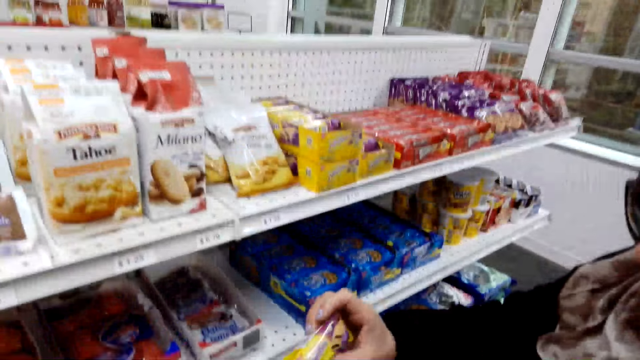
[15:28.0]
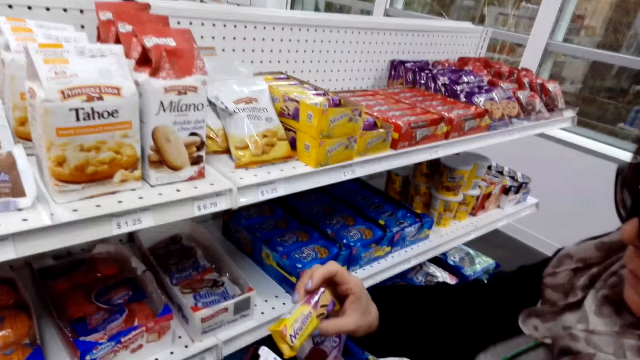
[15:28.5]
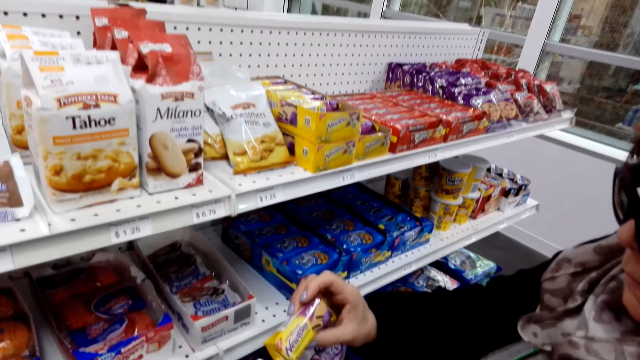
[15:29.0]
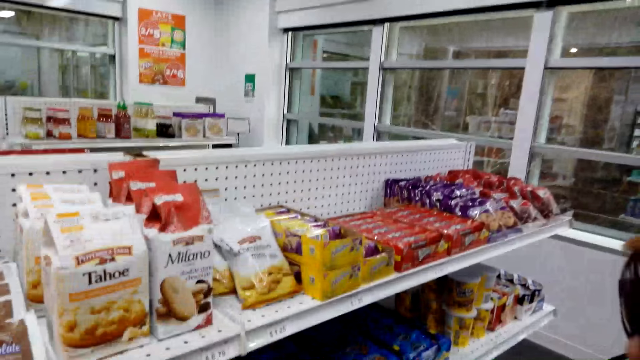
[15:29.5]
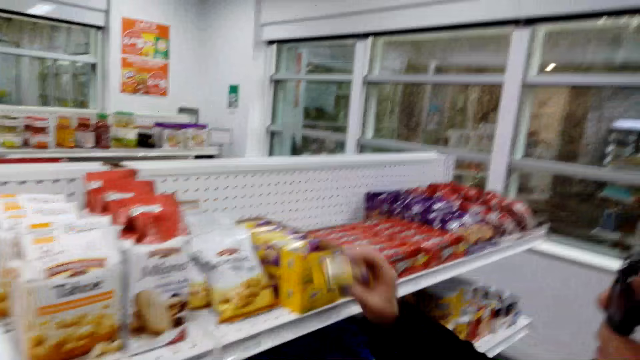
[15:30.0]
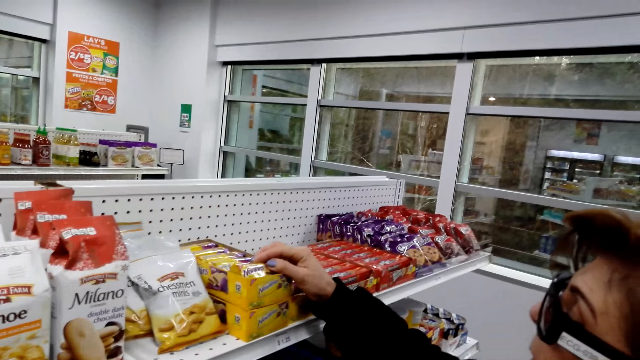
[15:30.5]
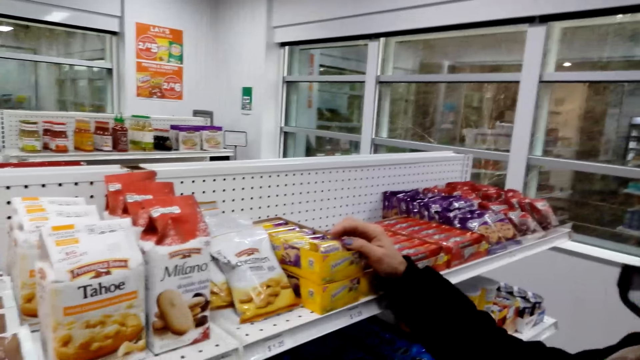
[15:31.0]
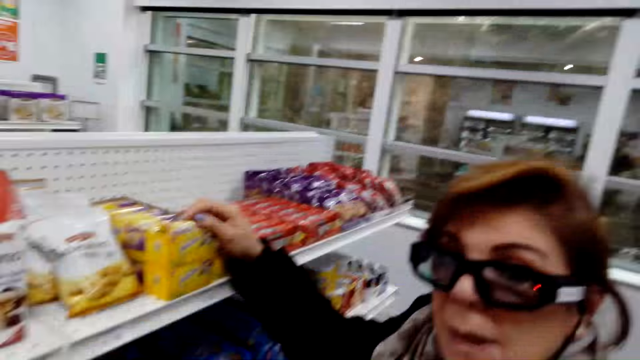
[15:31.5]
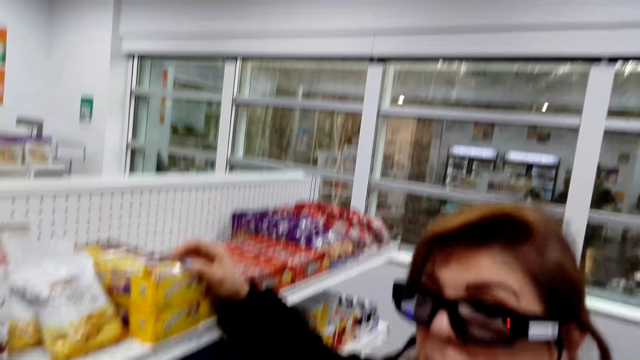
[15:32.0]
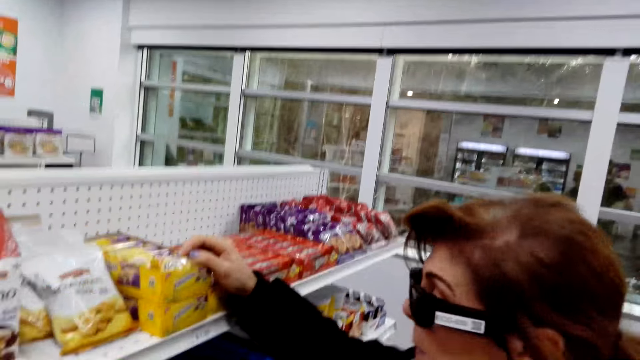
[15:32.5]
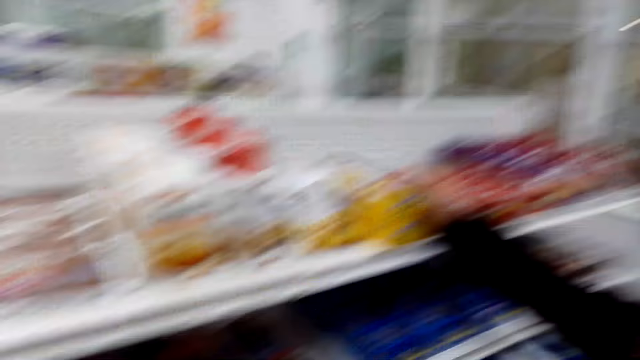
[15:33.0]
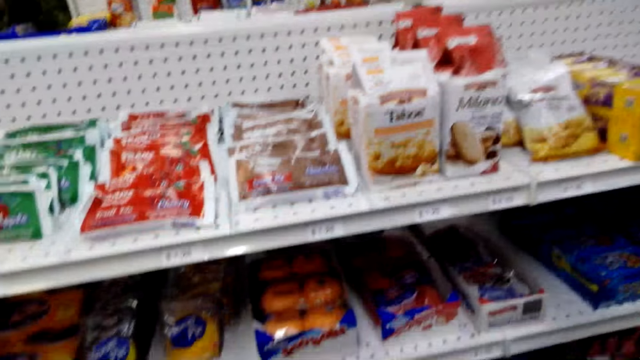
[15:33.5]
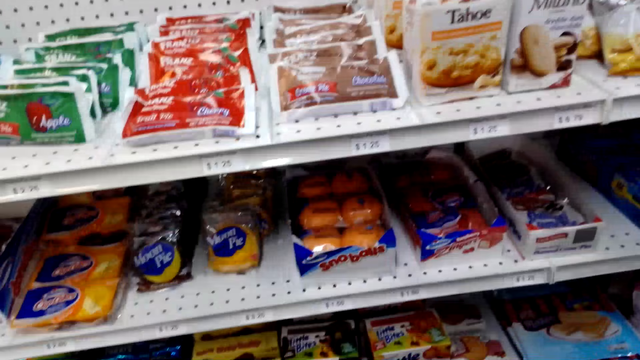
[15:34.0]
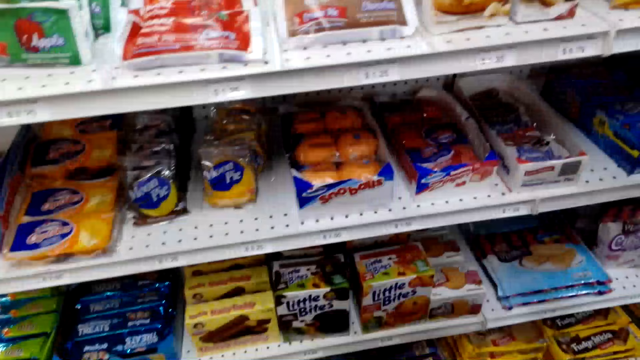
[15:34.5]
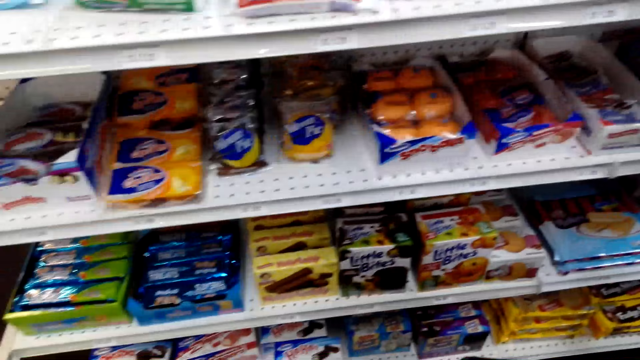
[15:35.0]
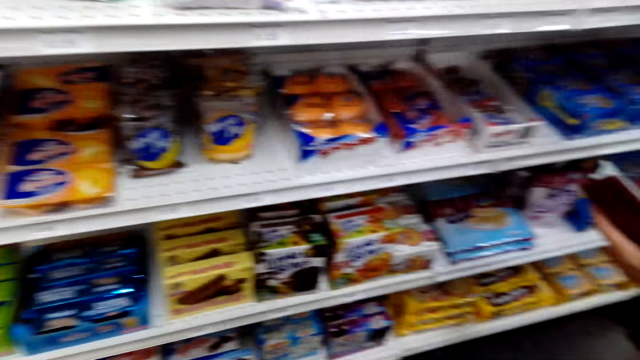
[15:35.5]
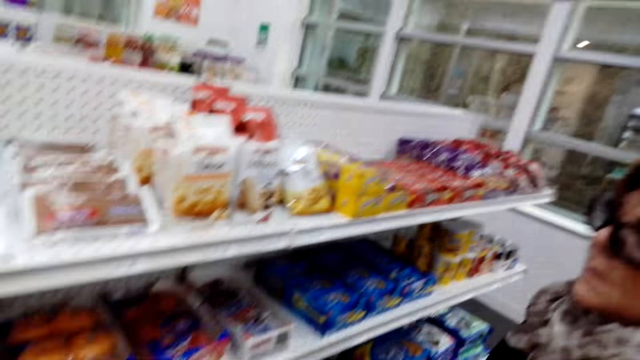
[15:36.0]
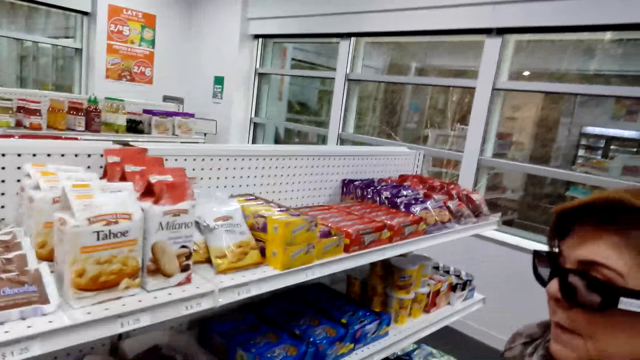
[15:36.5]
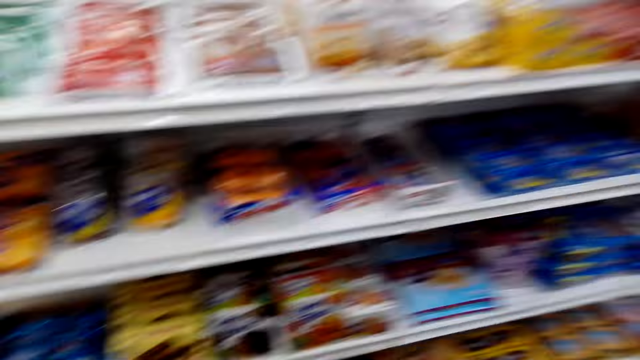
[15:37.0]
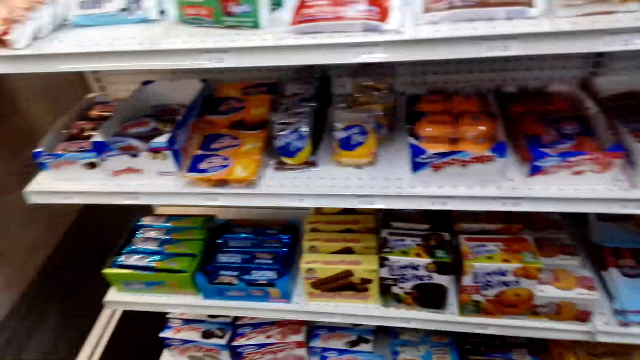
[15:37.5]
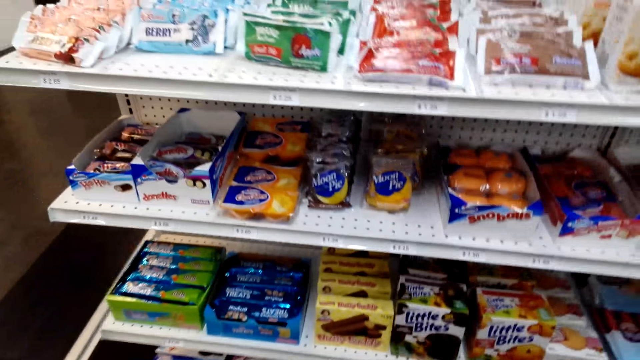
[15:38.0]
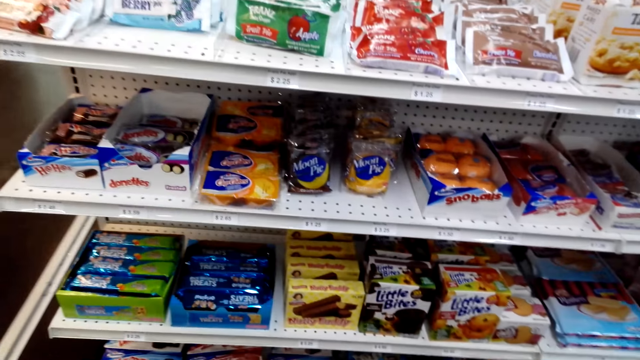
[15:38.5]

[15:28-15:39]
A woman looks at something and puts something down. She talks and holds something. The camera wearer looks around.

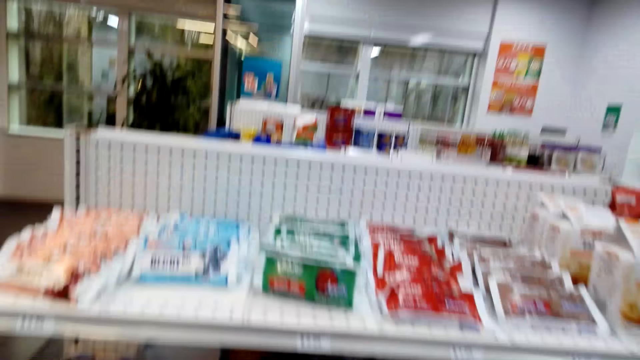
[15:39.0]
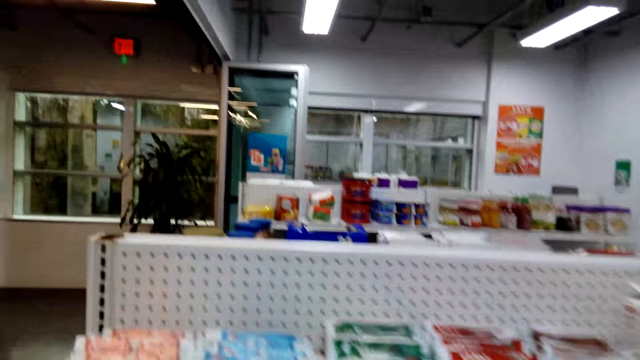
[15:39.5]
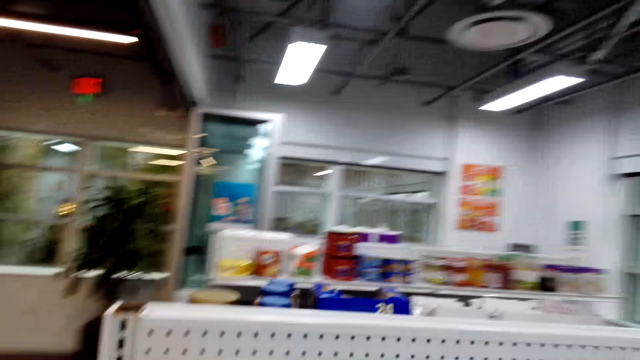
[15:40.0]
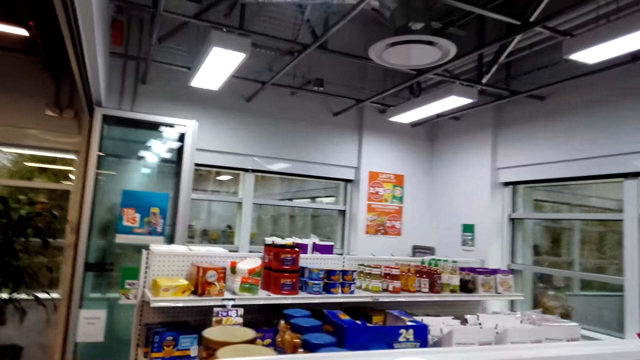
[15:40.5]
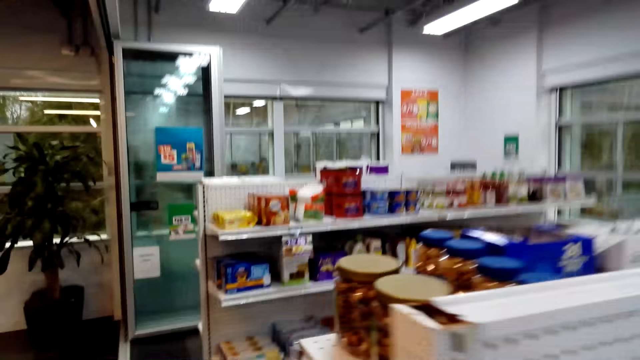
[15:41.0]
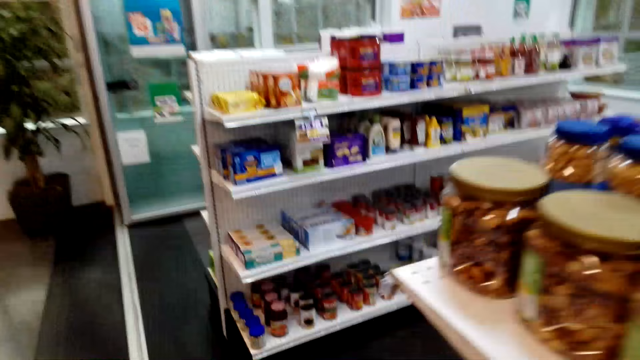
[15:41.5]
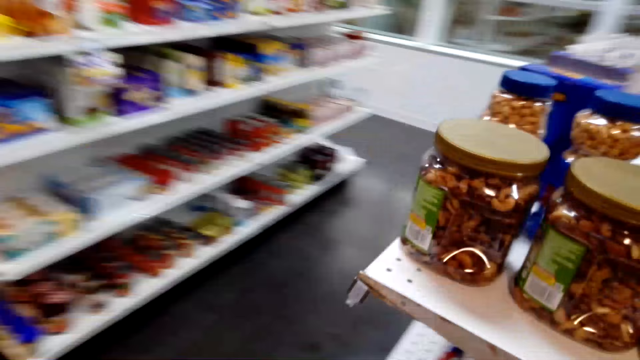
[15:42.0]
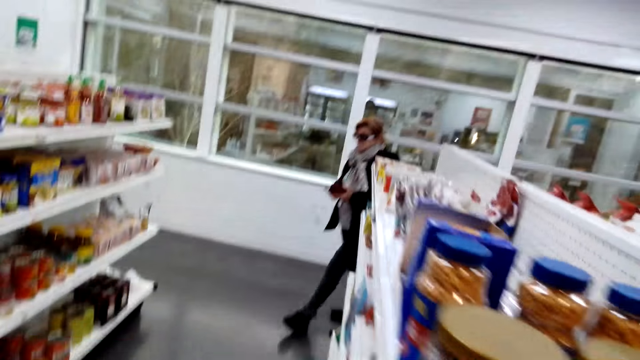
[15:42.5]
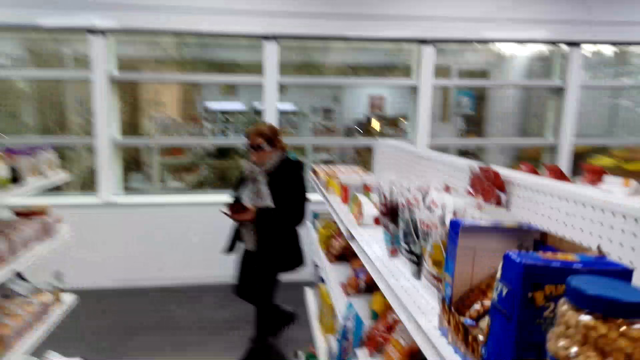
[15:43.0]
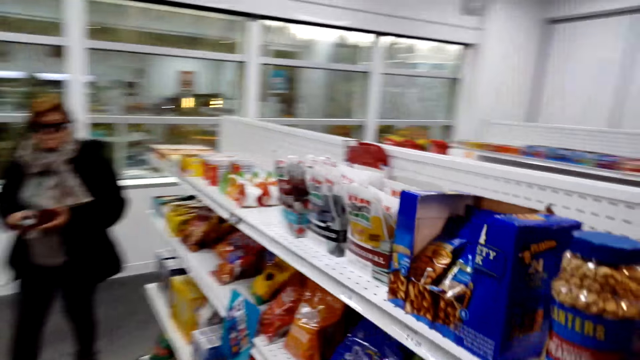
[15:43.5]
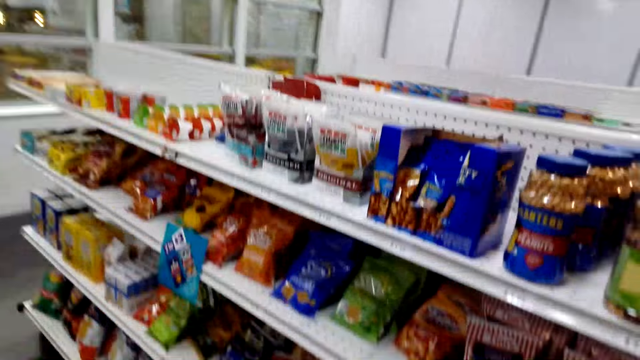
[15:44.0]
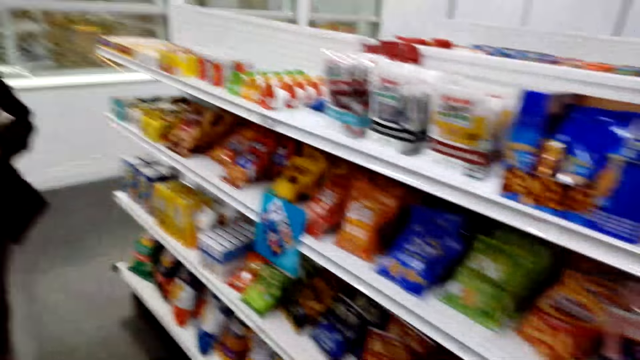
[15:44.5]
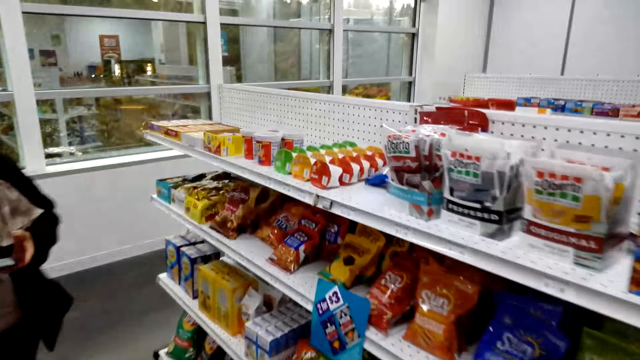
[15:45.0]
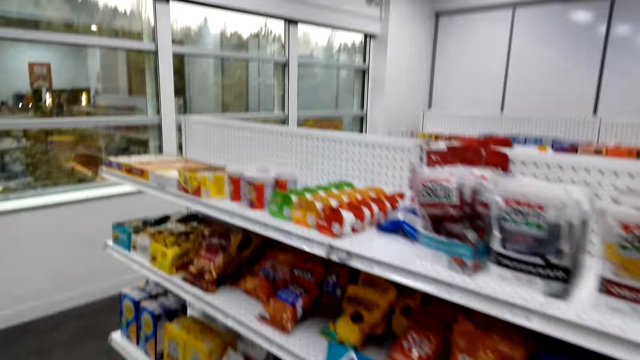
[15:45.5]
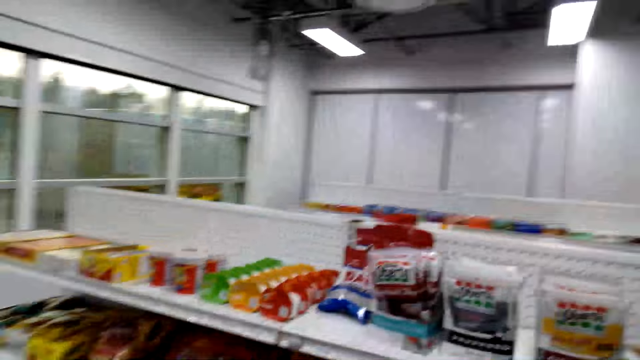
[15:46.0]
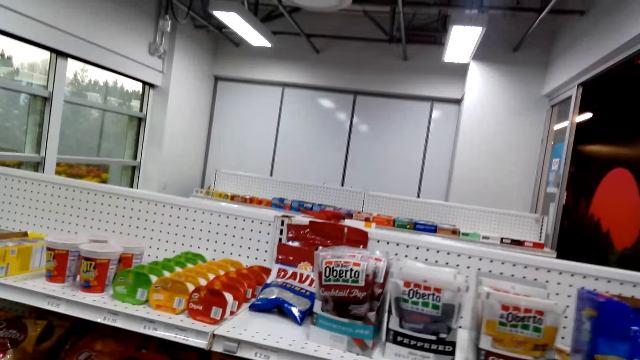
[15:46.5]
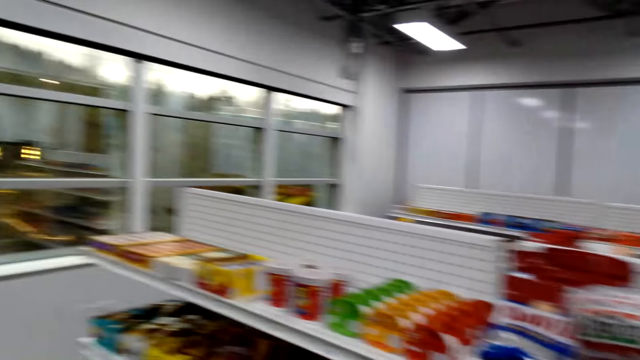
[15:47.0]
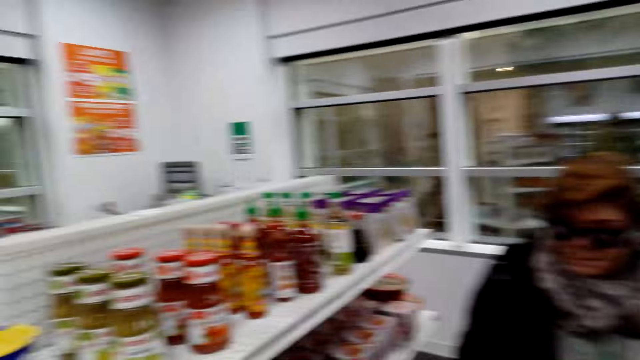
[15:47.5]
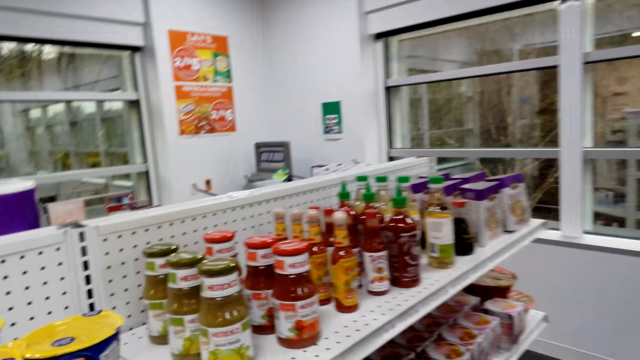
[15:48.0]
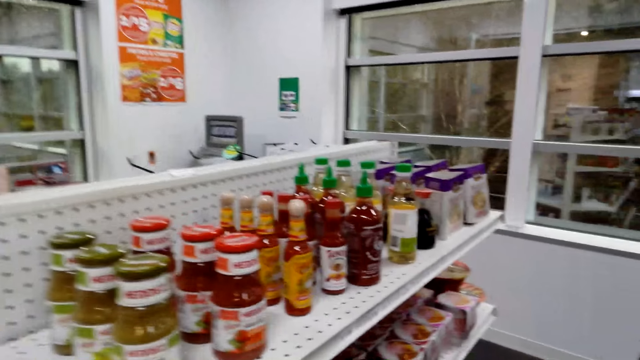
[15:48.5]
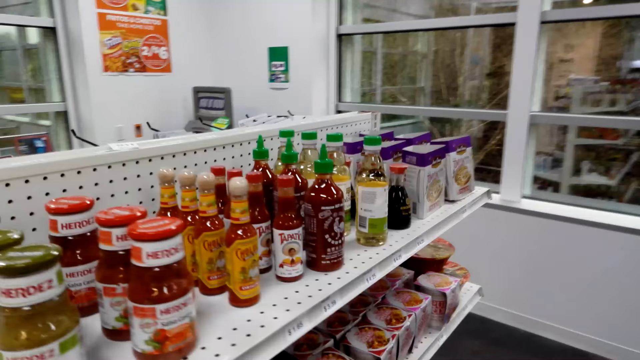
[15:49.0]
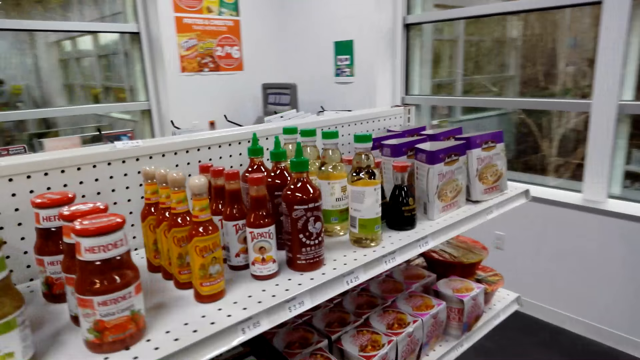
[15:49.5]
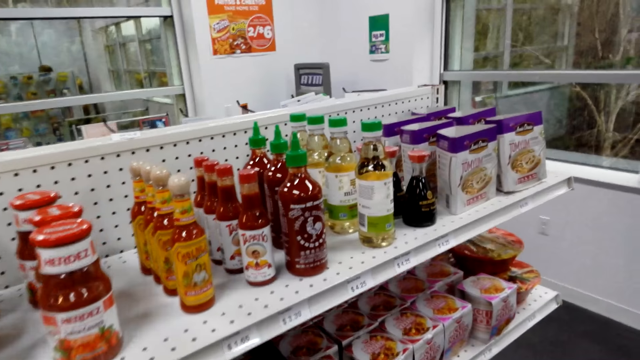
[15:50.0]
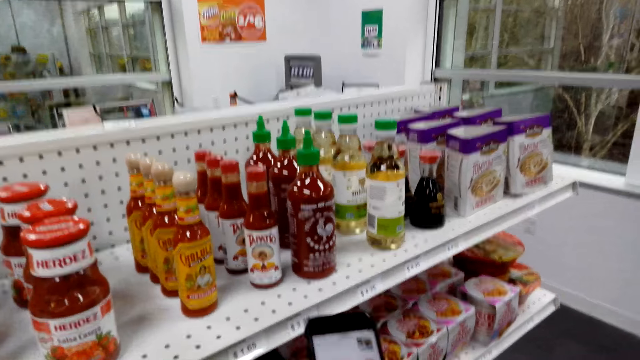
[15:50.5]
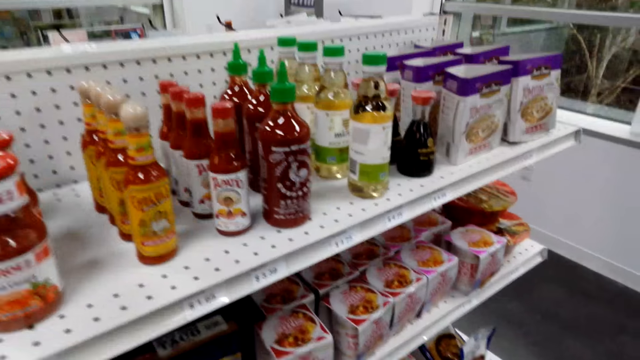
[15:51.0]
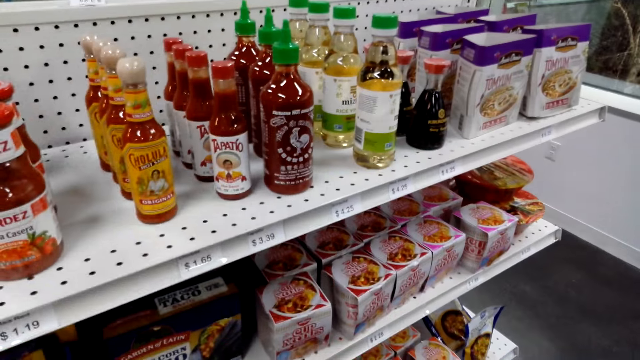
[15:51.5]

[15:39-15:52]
The camera wearer walks around. A woman walks around. The camera wearer looks around. They look at products in the shelf.
